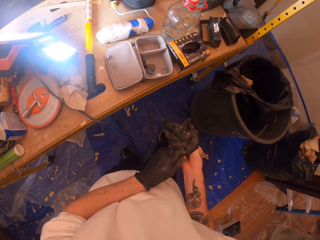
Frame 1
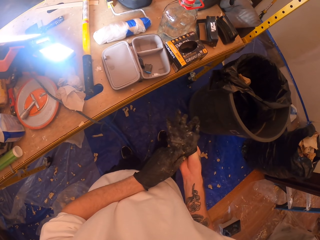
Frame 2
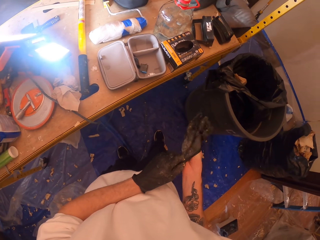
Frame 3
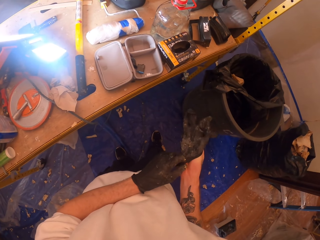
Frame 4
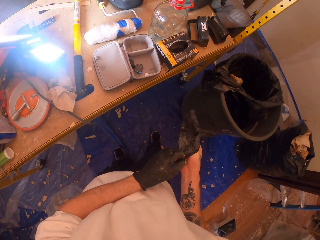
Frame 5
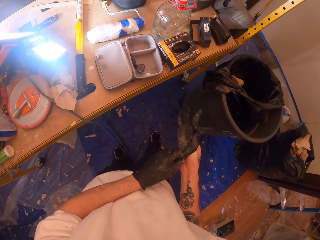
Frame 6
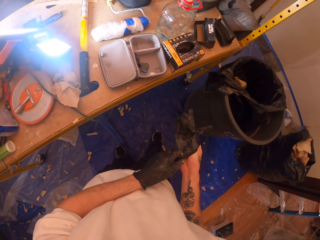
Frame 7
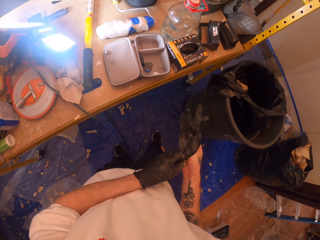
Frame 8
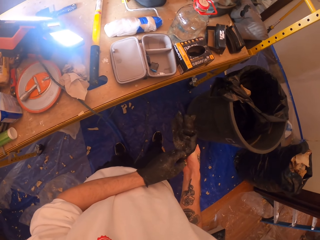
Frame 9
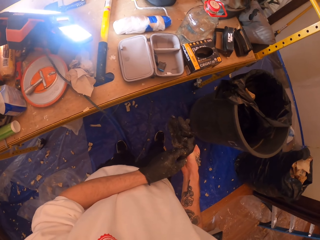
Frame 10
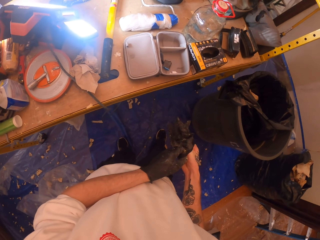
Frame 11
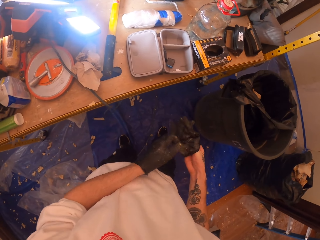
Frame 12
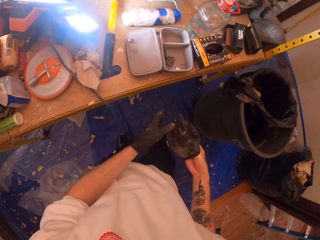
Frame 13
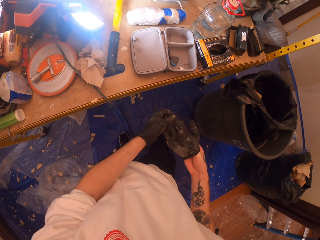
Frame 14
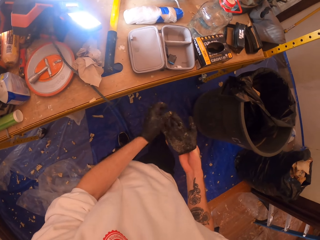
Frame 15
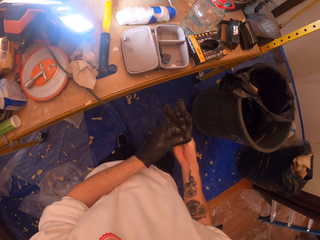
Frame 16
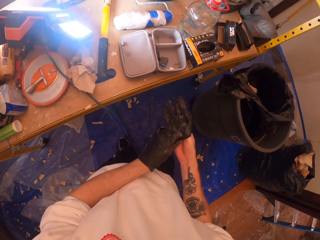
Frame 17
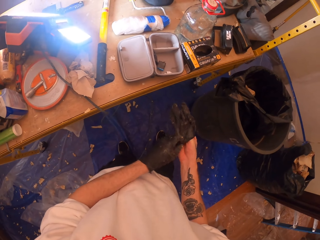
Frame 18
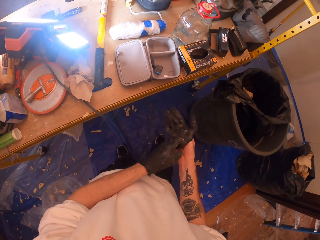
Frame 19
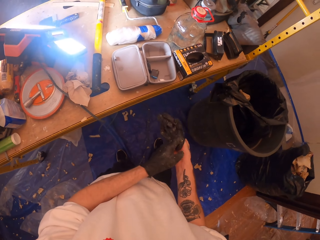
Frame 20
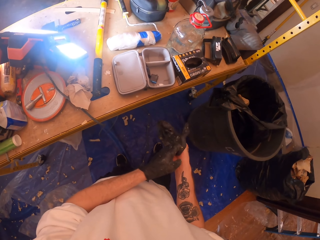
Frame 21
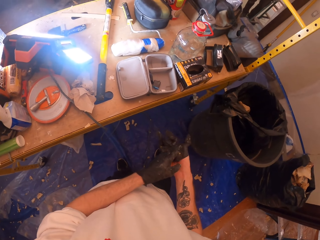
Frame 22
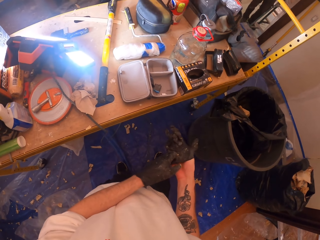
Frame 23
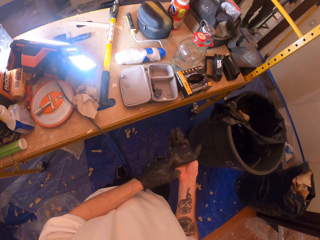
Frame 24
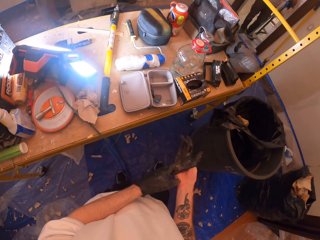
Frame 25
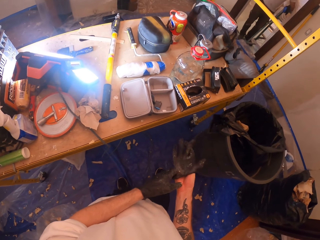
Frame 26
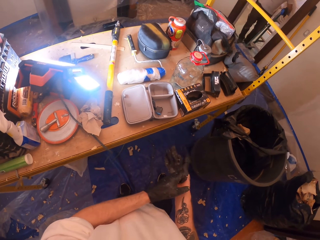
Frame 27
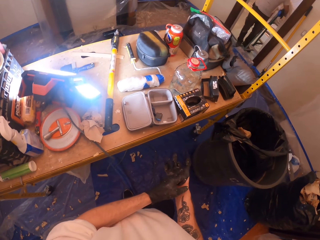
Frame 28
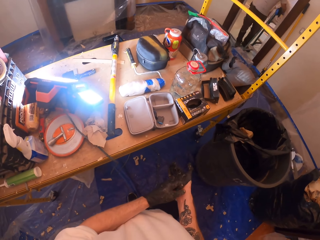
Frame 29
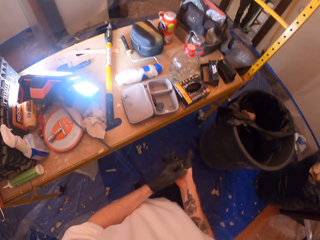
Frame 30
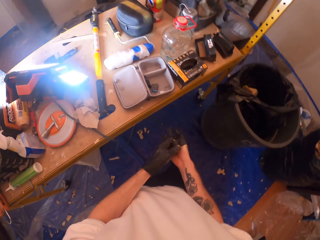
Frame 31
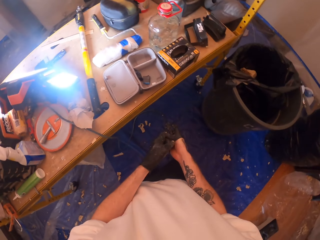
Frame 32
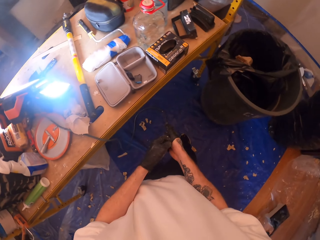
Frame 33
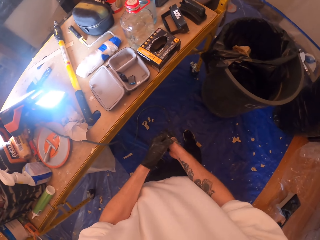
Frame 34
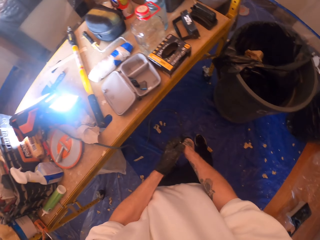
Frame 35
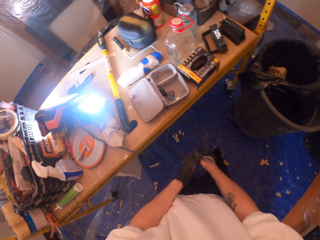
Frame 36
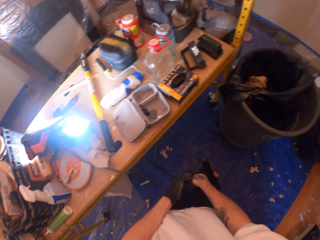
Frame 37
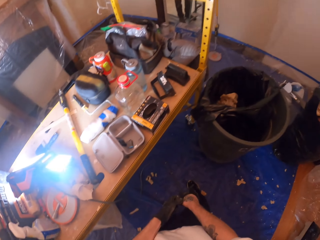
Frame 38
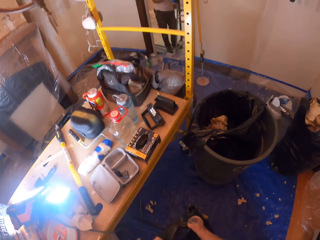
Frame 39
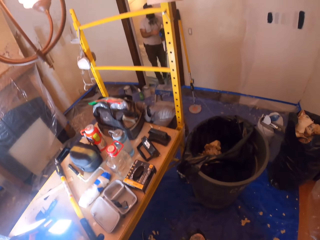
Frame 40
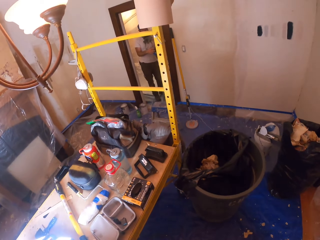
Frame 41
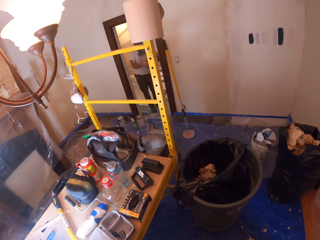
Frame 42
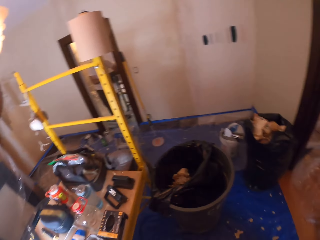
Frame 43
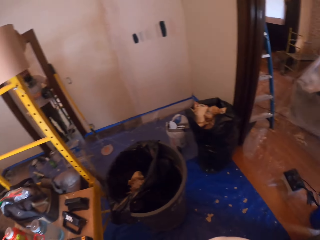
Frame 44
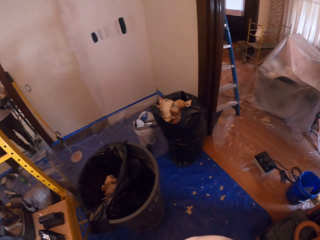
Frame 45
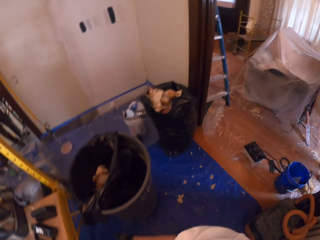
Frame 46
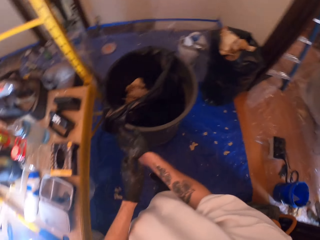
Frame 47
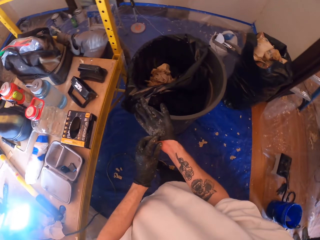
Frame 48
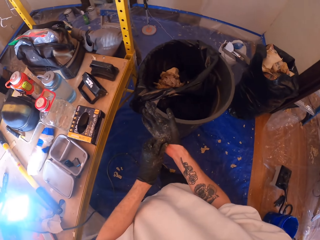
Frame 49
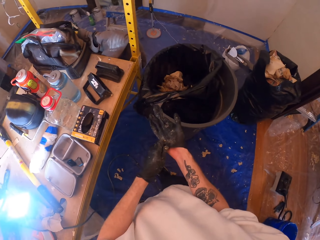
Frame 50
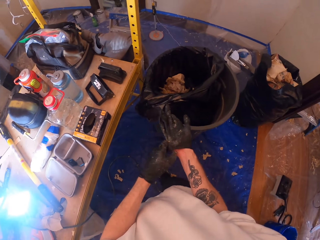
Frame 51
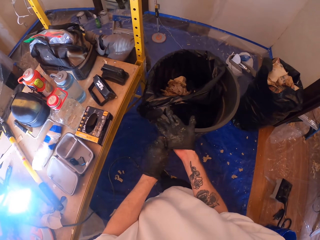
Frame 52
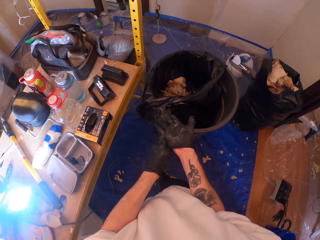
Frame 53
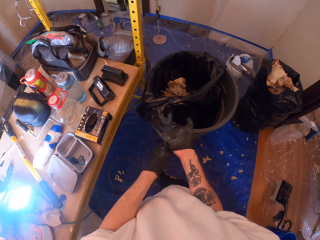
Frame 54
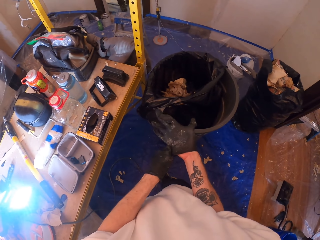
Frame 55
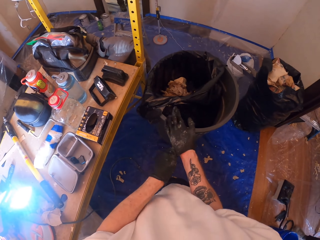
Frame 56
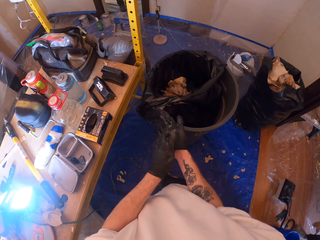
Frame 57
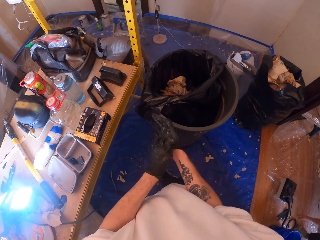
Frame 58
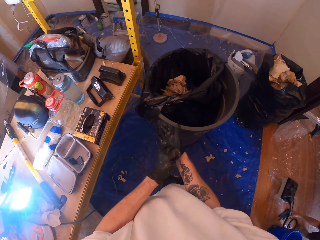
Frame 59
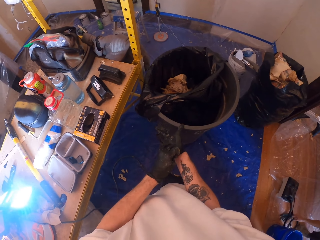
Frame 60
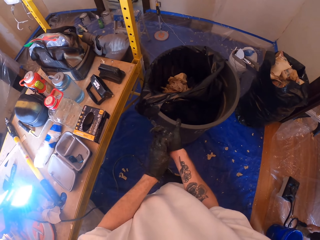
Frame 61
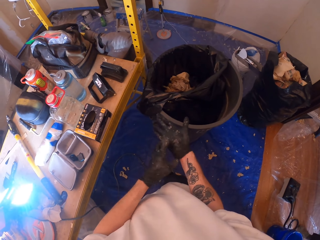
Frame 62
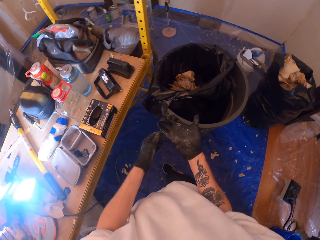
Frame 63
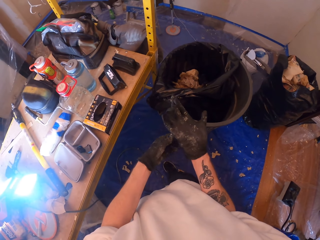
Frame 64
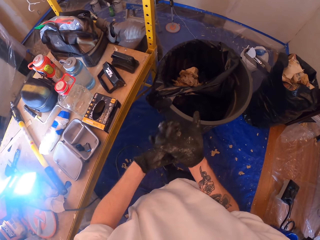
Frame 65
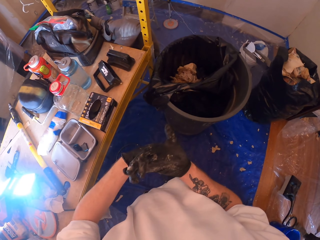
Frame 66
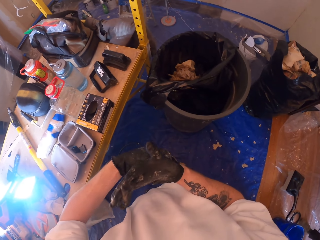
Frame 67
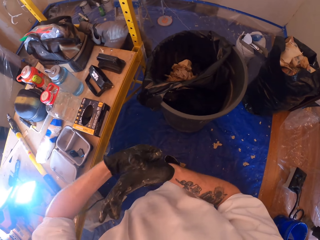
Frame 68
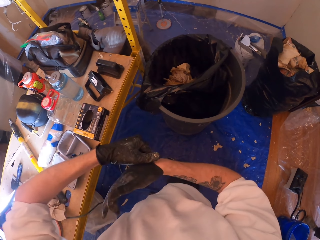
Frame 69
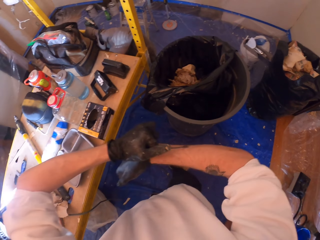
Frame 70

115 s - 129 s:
The camera wearer pulls the glove. They straighten the fingers. They wear the glove. They look around. They pull the glove. They wear the glove on the right hand.

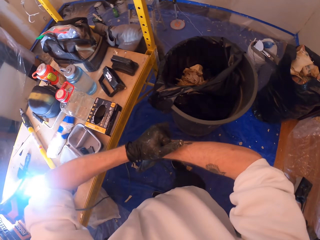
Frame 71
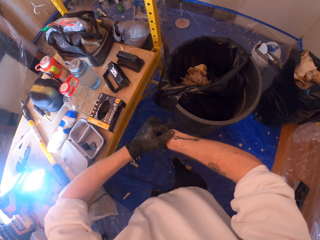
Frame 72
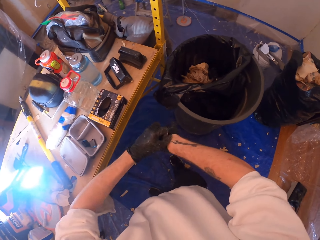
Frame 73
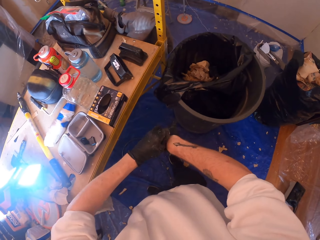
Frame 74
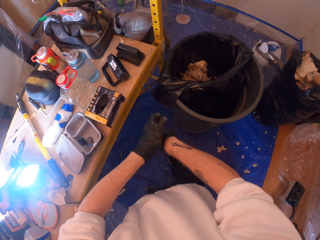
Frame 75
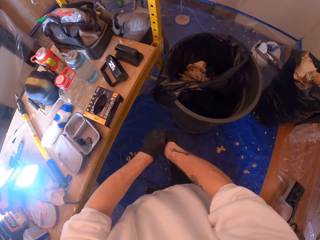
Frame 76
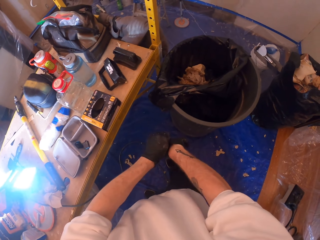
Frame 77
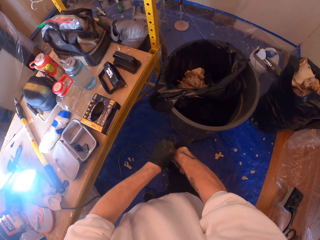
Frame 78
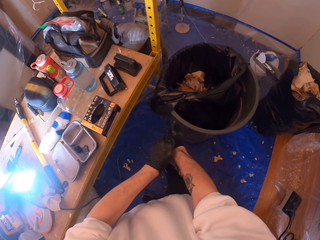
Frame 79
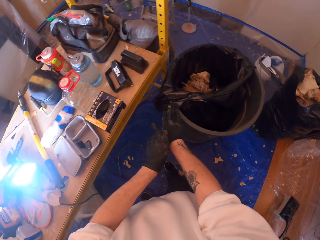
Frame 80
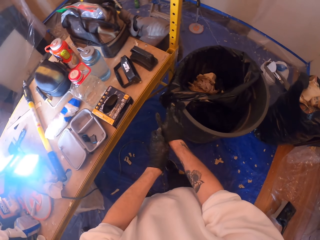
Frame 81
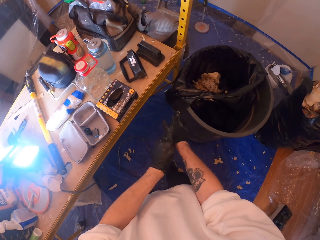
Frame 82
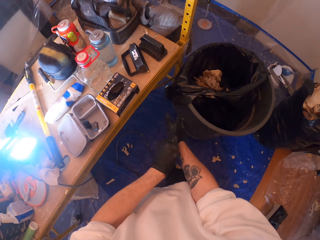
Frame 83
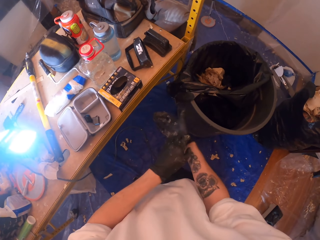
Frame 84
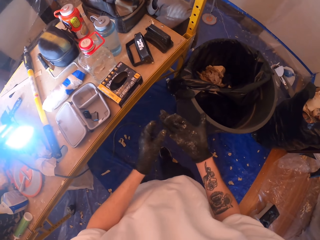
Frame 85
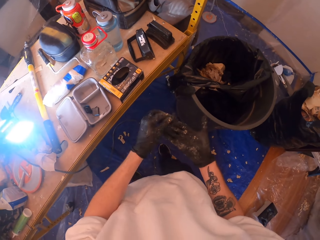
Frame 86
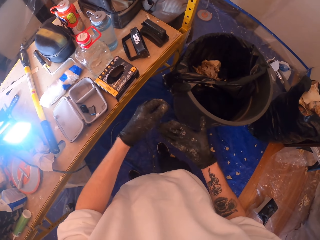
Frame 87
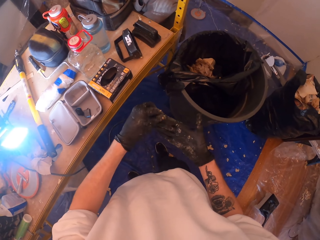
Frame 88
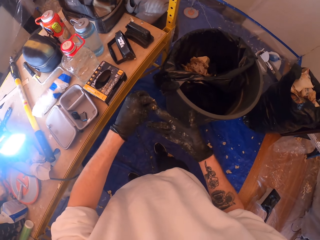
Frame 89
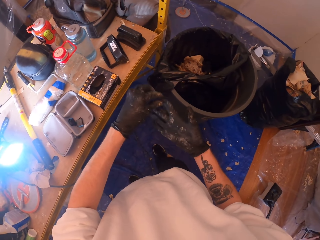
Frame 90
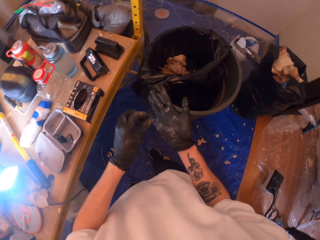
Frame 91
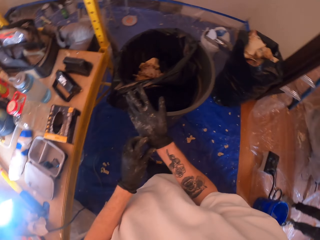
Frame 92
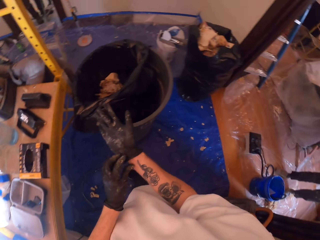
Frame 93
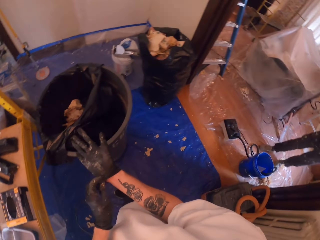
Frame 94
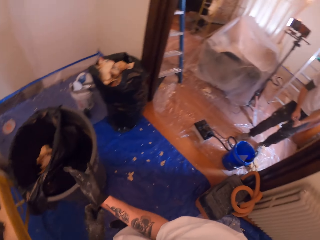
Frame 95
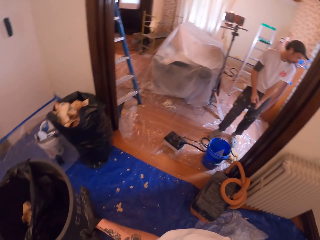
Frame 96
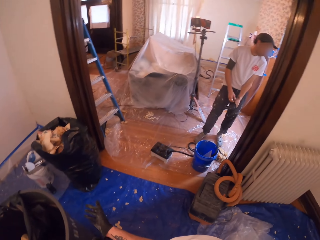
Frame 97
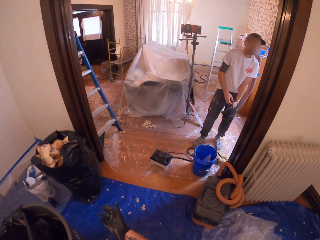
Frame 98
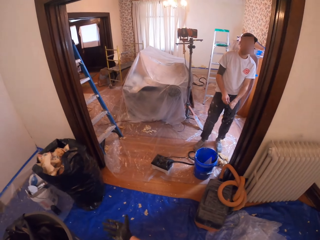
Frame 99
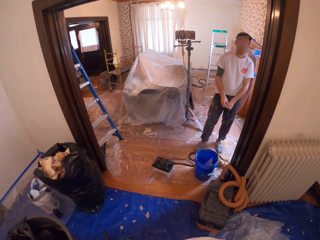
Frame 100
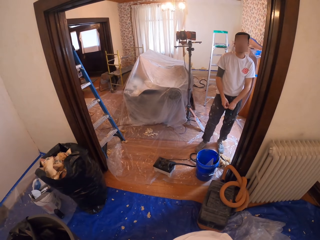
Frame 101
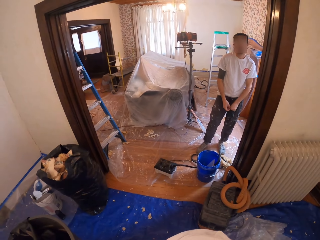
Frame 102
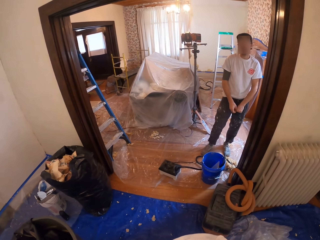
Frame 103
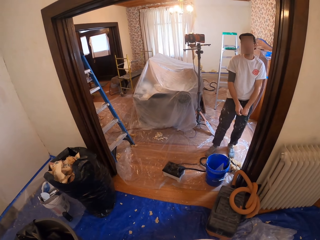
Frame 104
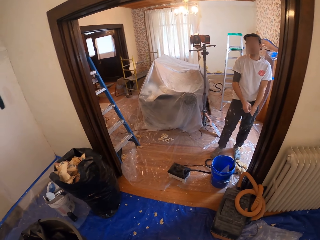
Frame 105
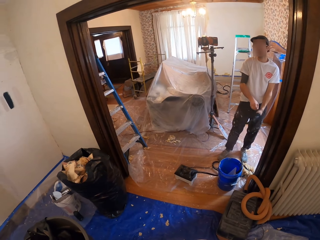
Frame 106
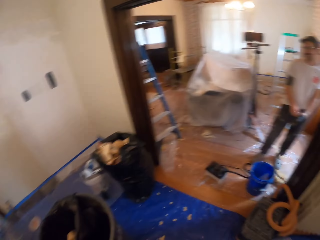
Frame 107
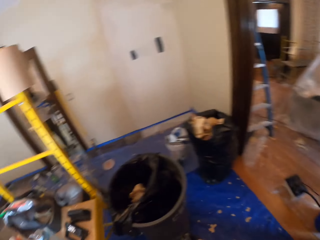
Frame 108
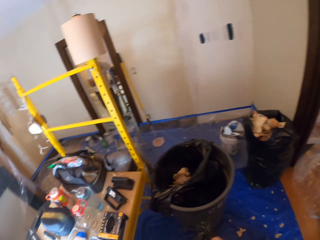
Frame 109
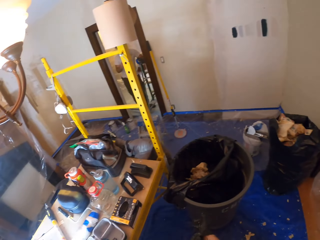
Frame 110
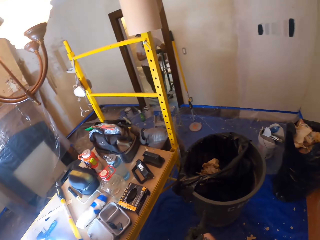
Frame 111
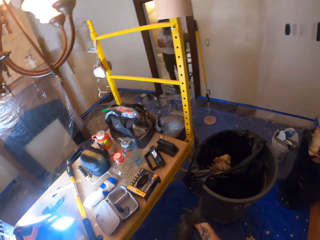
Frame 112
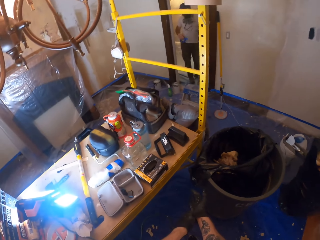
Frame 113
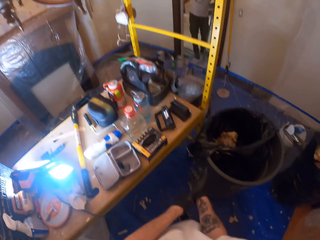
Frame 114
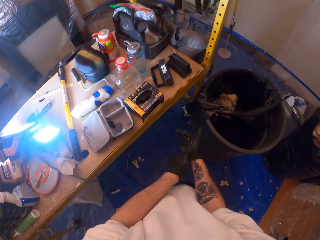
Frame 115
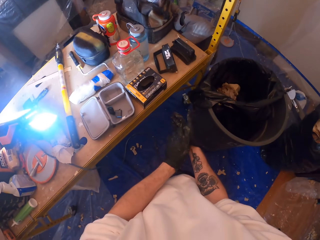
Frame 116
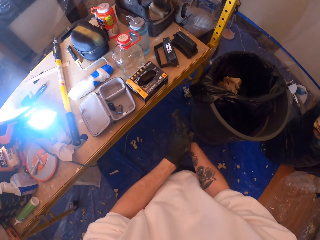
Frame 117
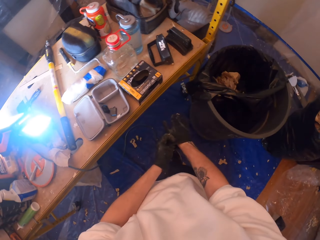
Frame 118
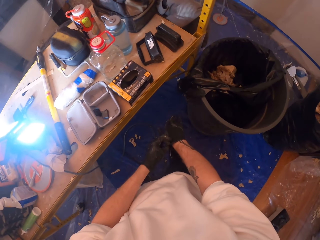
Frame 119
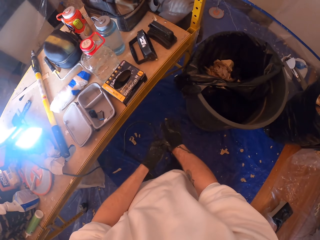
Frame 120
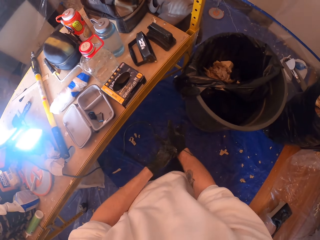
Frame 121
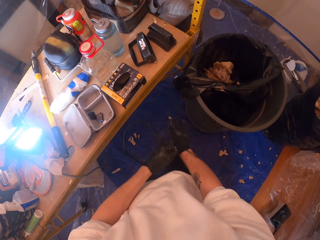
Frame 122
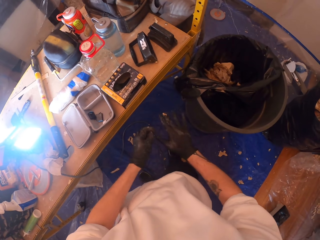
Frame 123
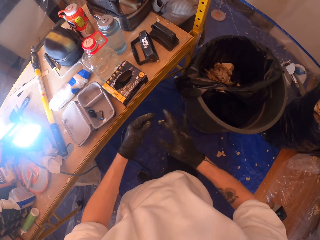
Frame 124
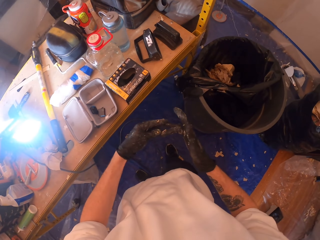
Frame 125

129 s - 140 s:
The camera wearer lifts both hands. They pull the glove. They wear the glove. They look around. They pull the glove.
